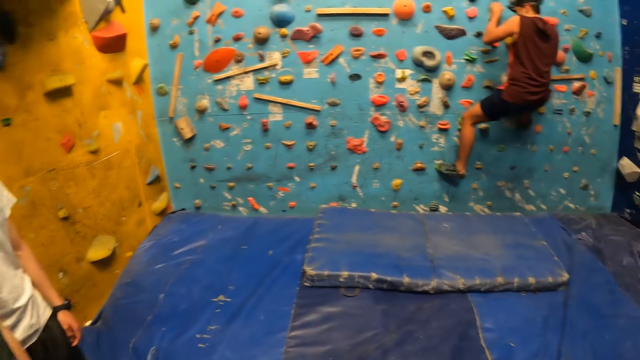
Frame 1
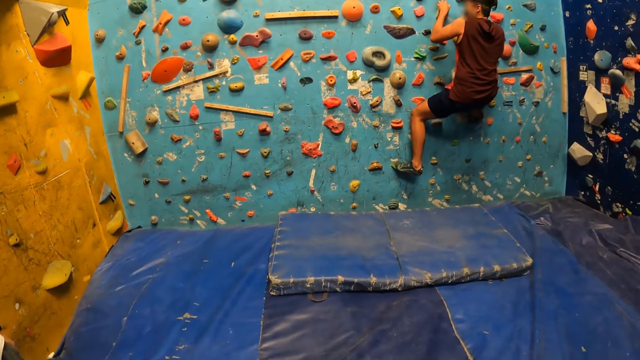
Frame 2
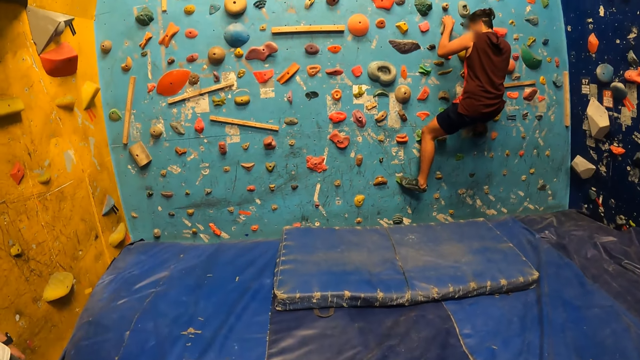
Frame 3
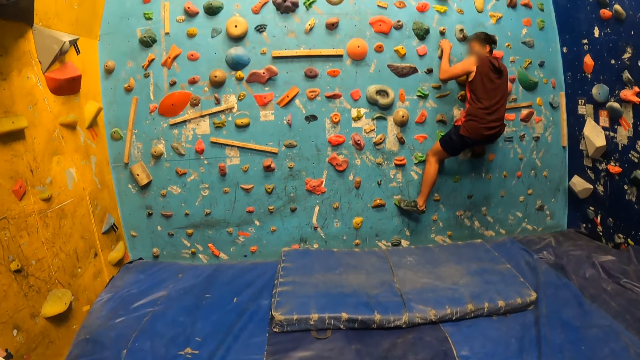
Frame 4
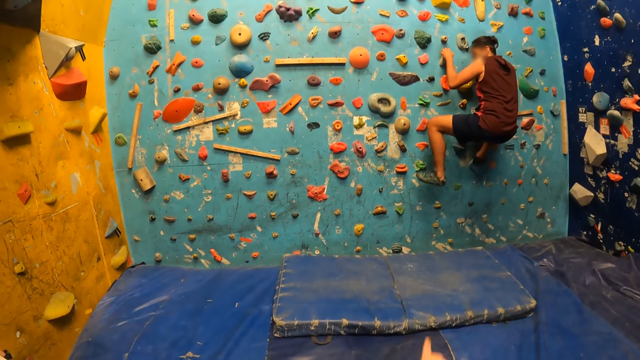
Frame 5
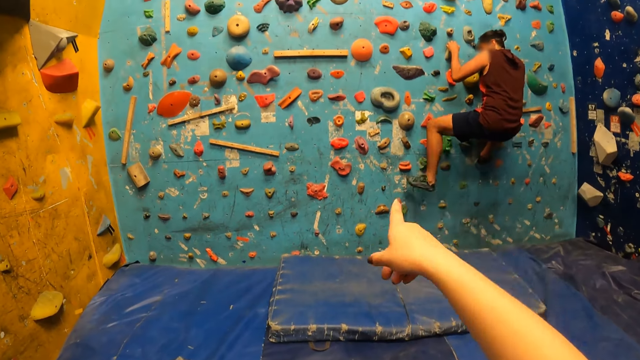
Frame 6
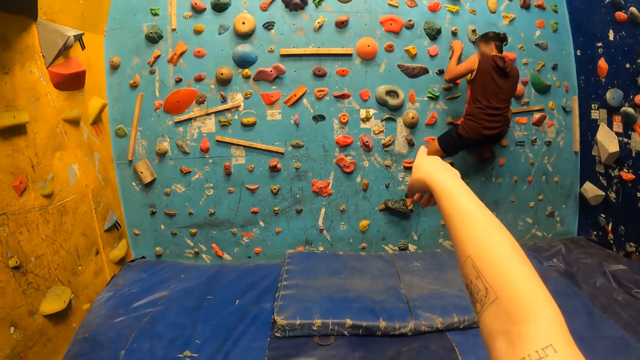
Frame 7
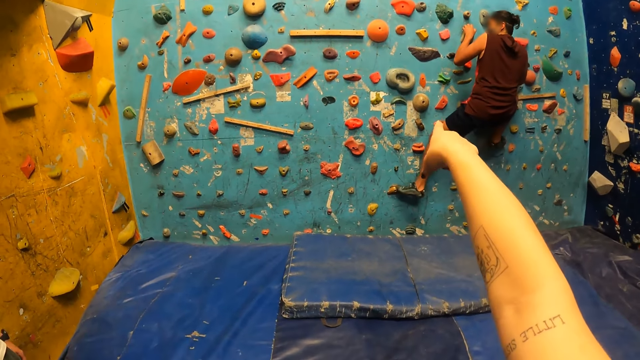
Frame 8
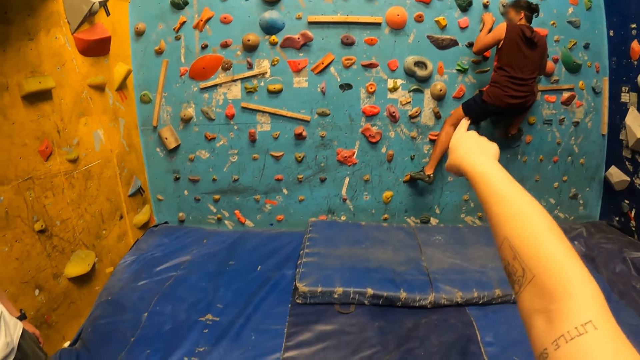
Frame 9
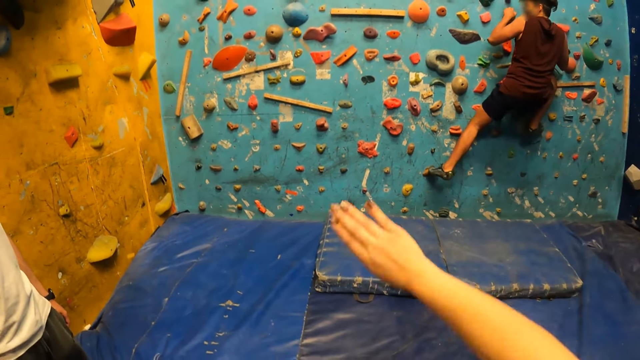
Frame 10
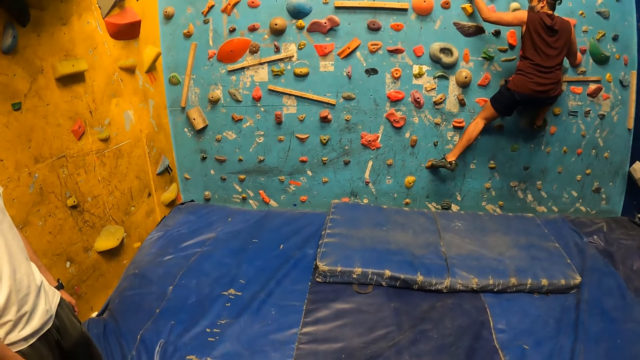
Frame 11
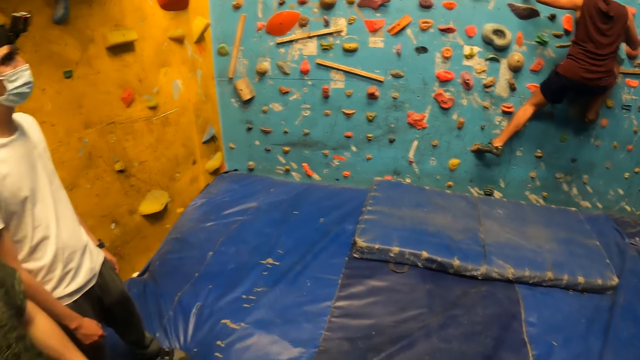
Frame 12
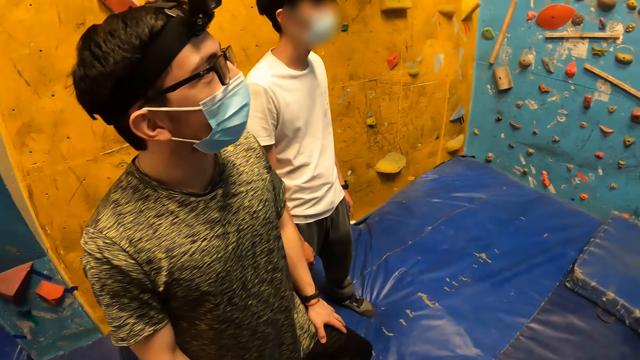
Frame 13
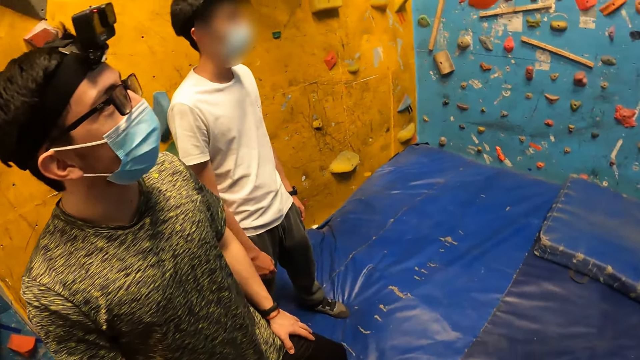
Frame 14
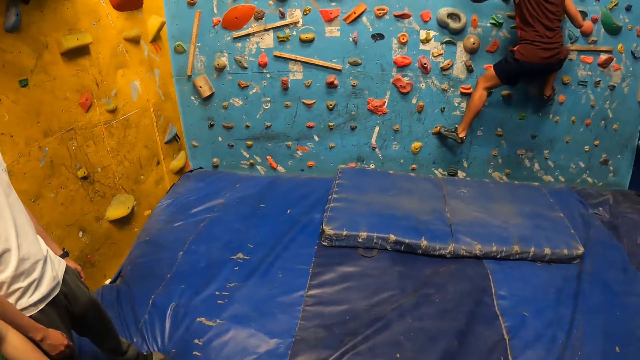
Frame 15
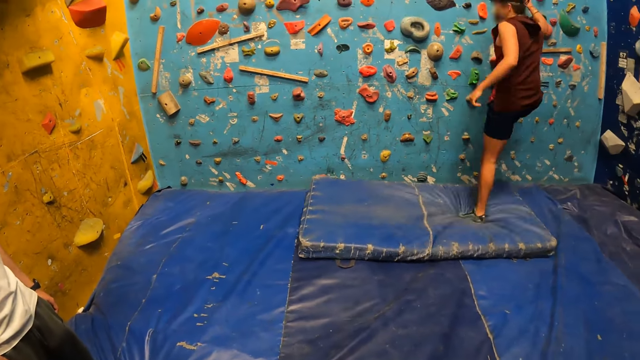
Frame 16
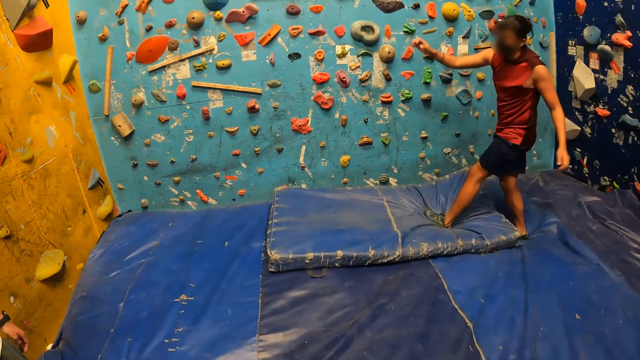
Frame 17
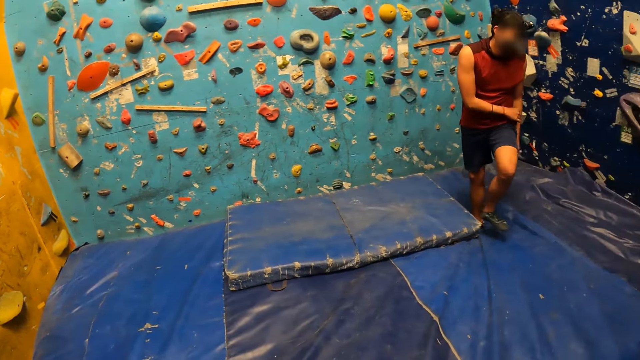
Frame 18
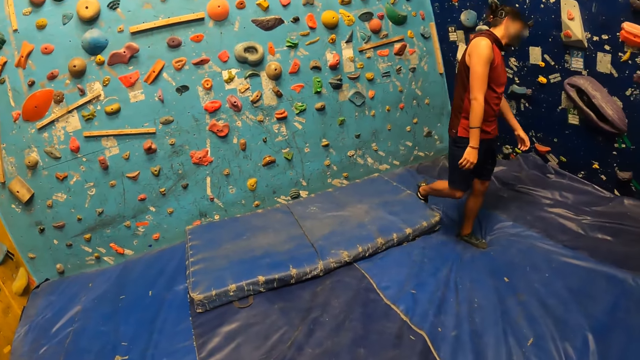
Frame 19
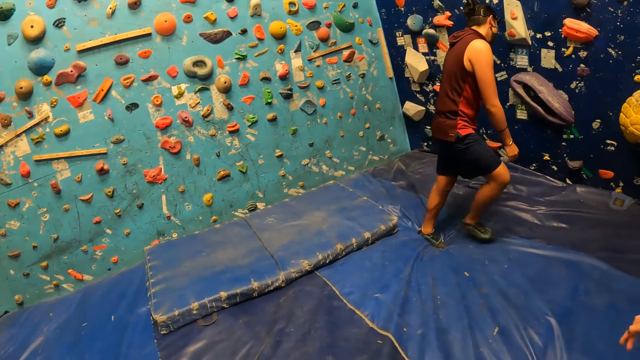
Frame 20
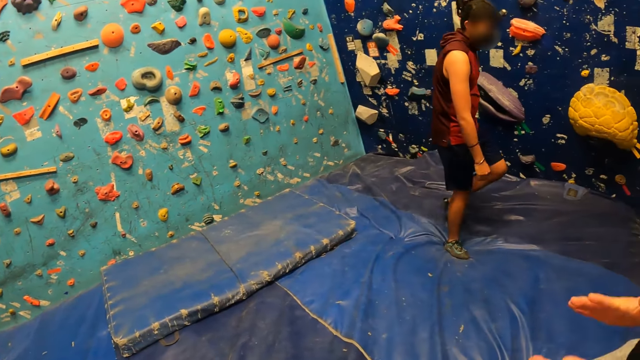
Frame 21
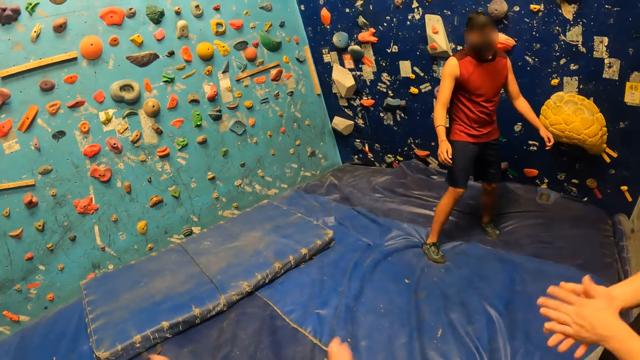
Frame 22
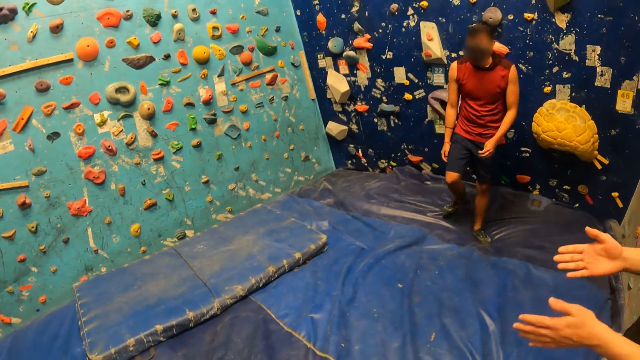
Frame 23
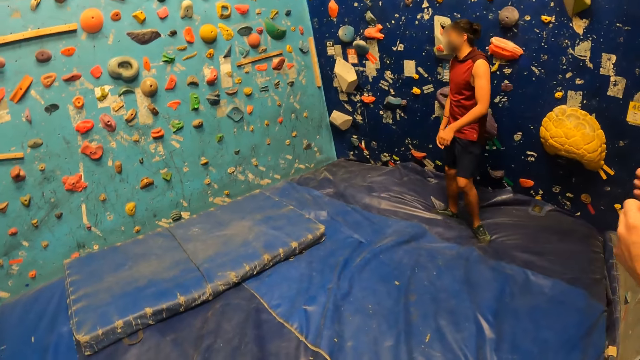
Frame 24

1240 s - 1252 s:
The camera wearer points at the wall. A person walks around.

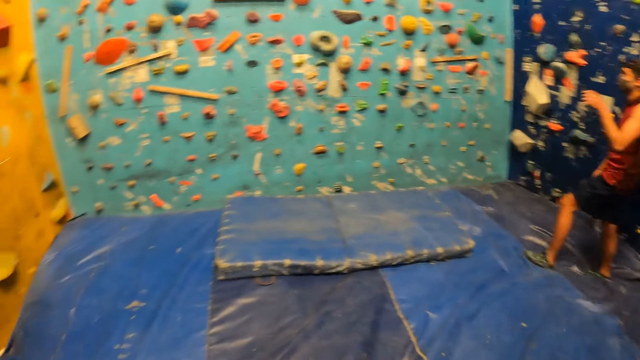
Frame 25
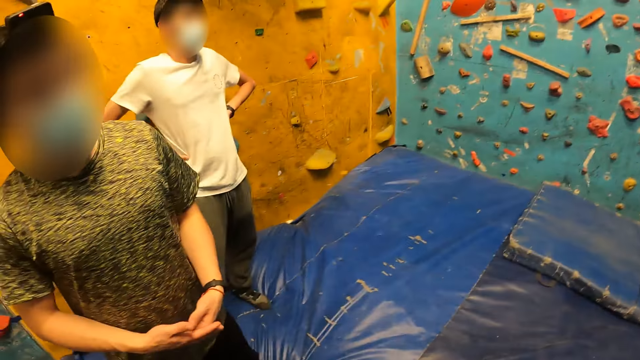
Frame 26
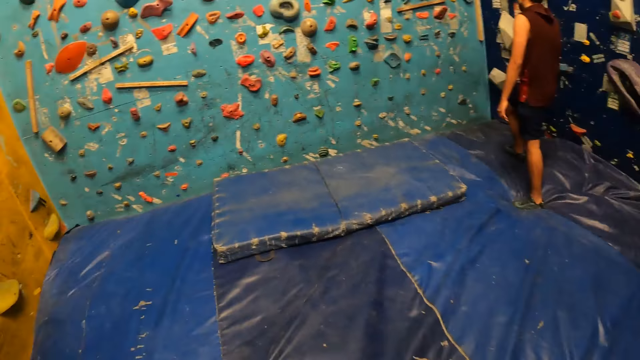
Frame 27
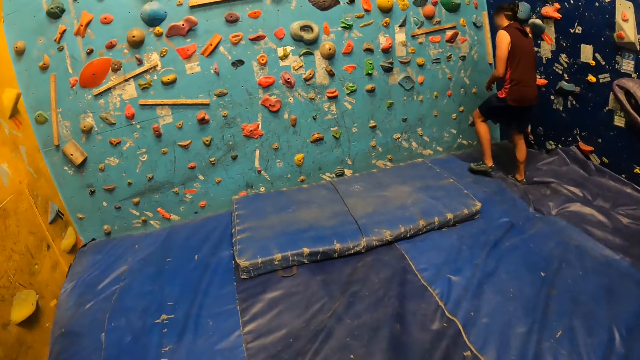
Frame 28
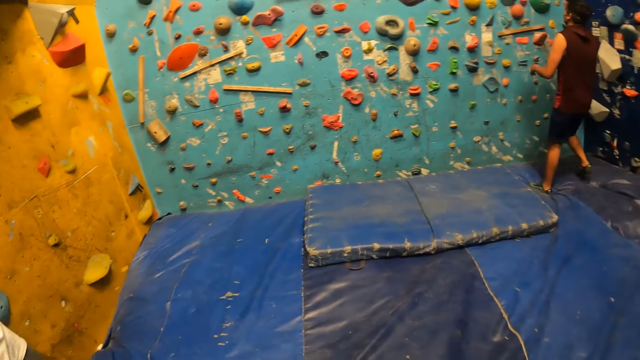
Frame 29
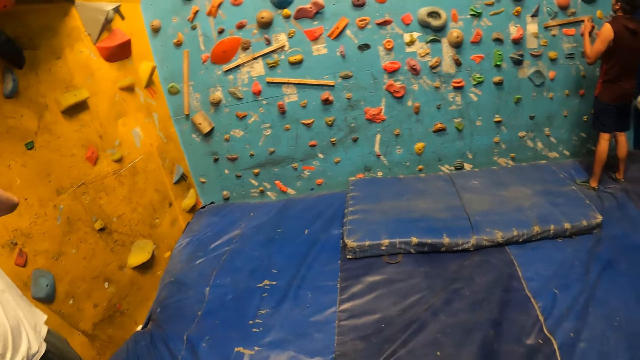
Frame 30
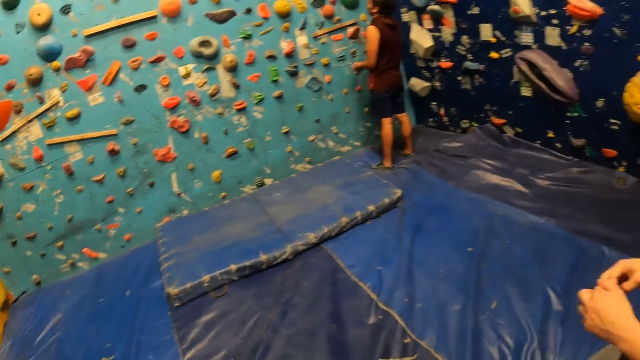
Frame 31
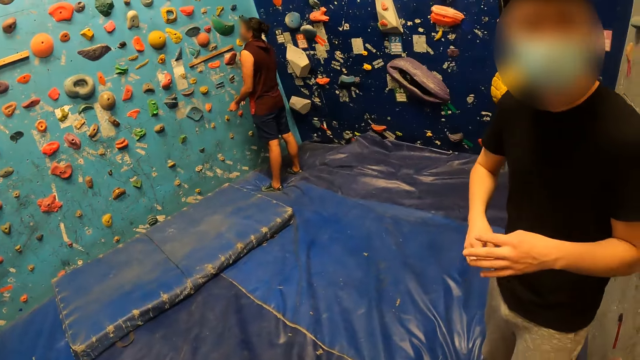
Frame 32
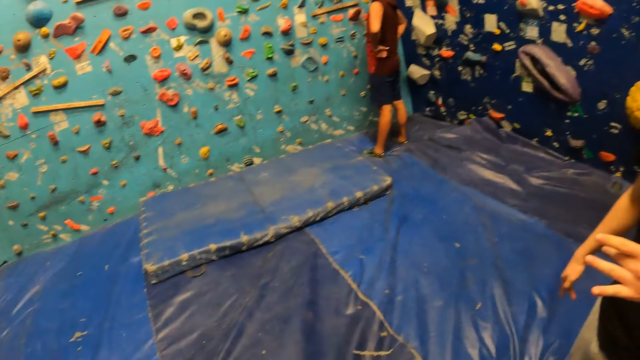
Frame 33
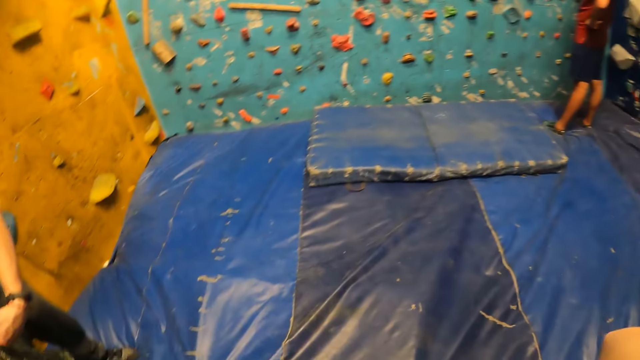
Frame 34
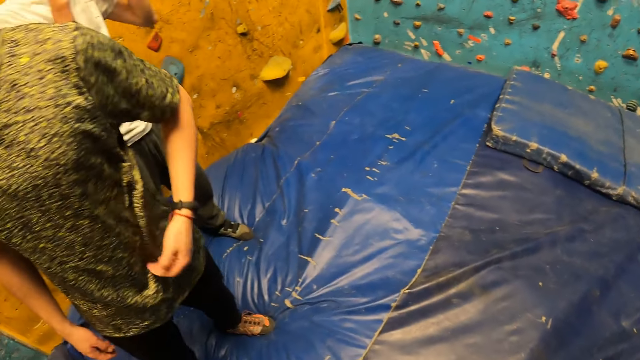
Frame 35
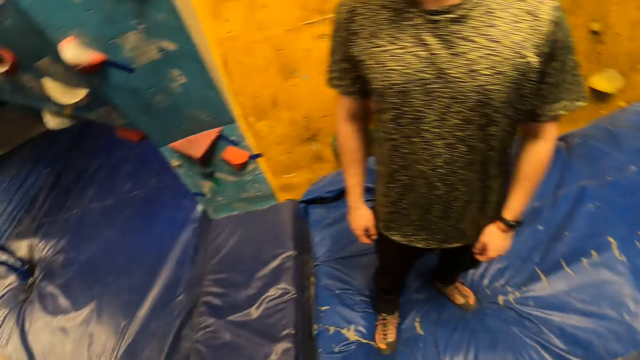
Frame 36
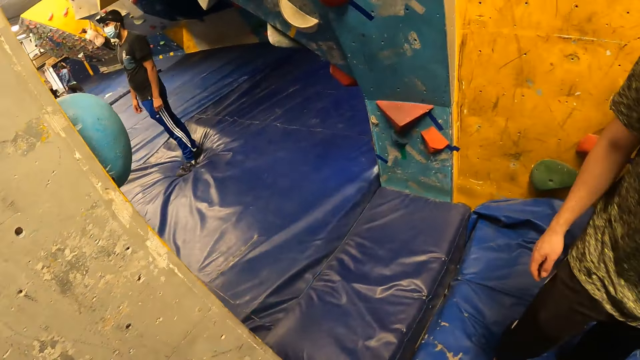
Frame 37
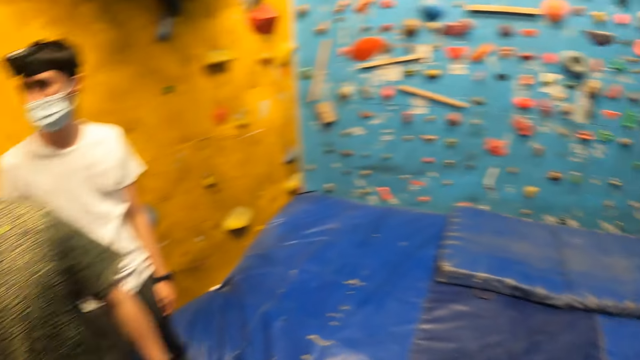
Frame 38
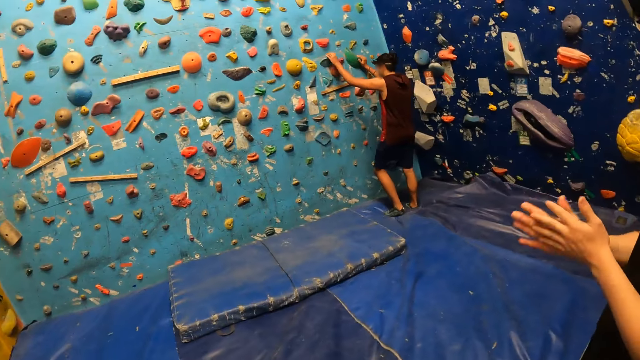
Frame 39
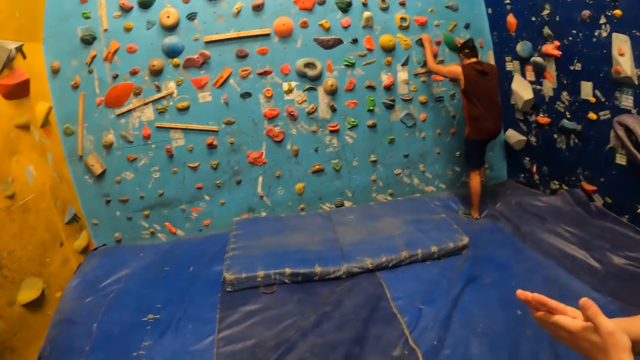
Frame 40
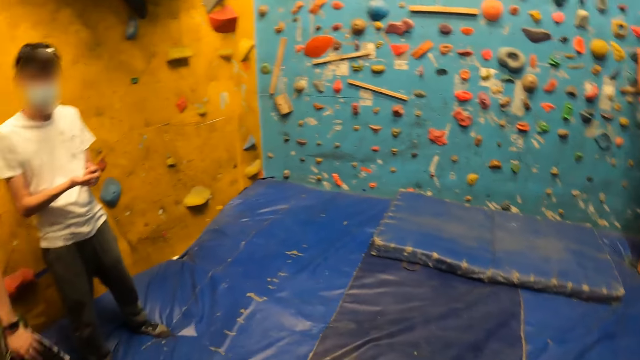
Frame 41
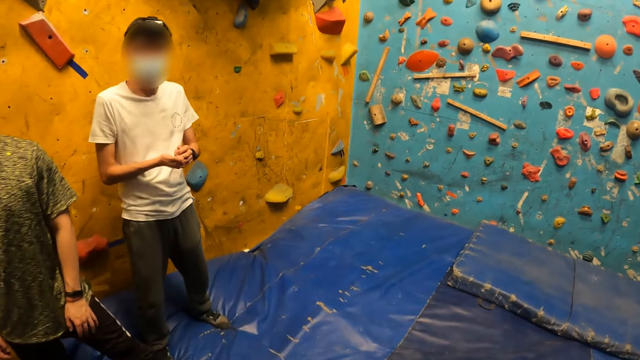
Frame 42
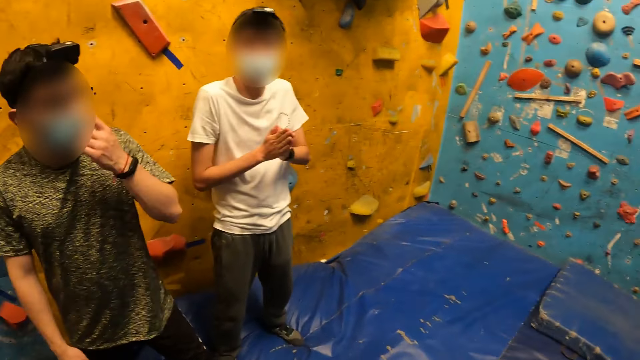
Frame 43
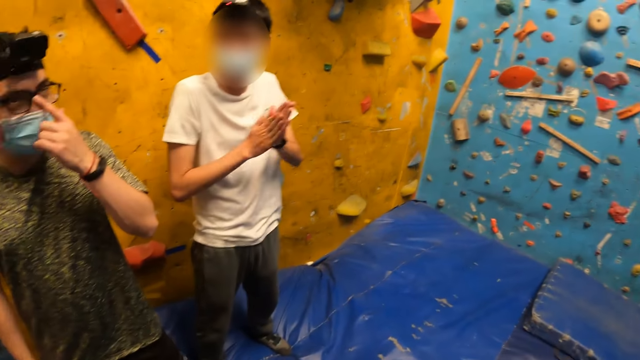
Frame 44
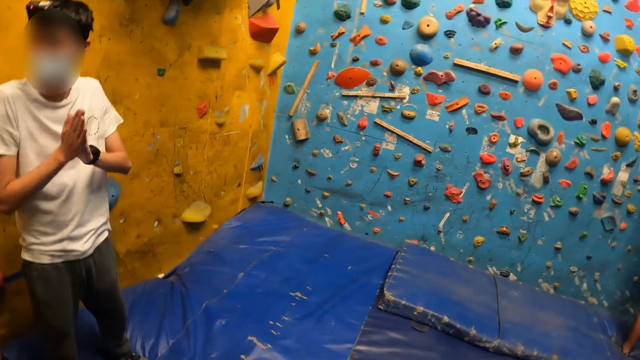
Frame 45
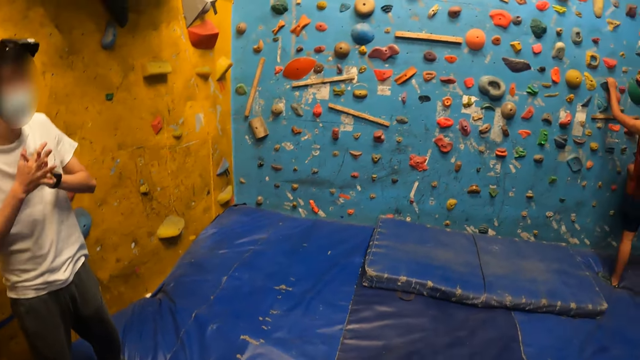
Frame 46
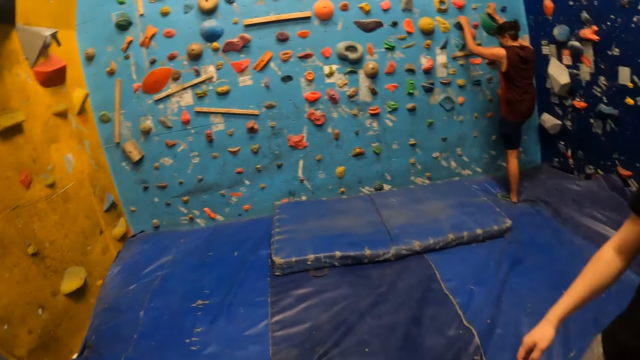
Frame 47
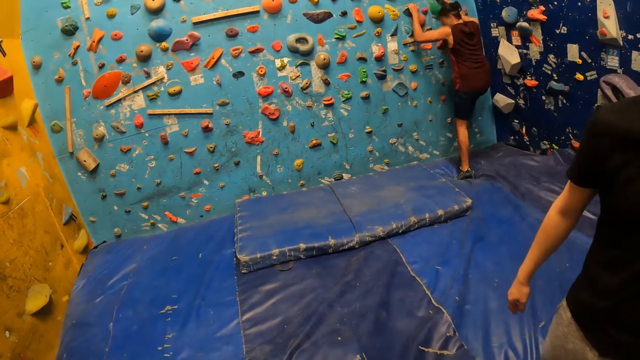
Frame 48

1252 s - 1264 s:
The camera wearer looks around. A person climbs the wall. Another person wipes his hands on each other.
